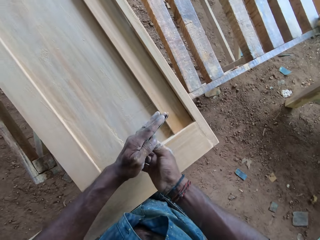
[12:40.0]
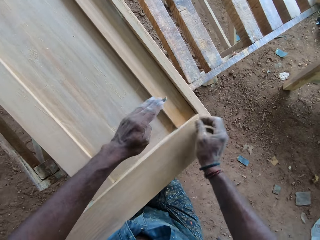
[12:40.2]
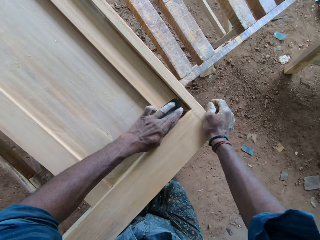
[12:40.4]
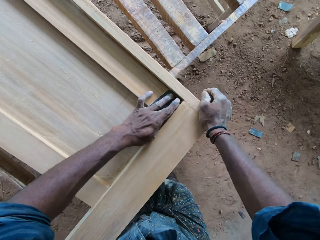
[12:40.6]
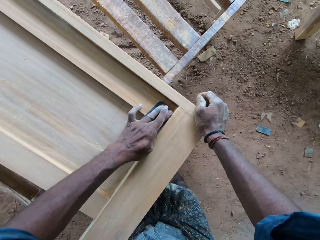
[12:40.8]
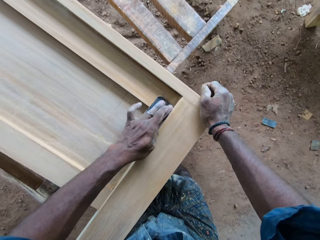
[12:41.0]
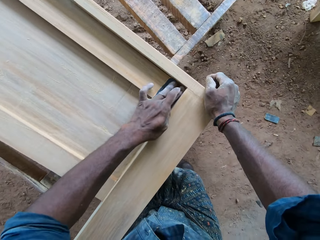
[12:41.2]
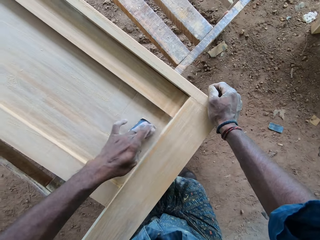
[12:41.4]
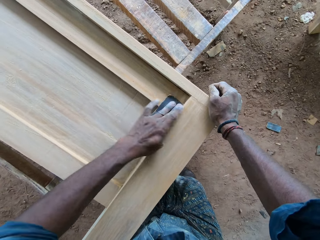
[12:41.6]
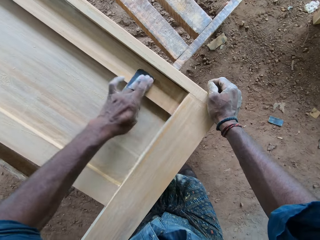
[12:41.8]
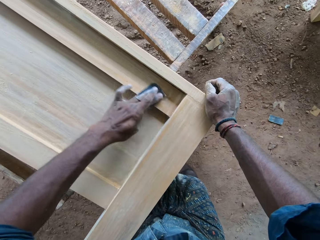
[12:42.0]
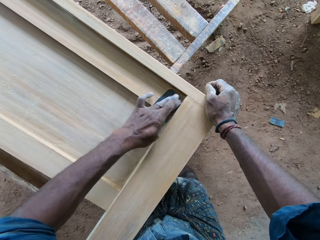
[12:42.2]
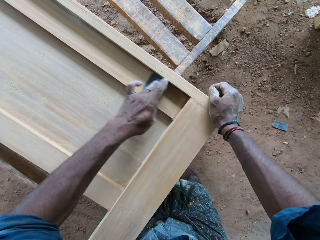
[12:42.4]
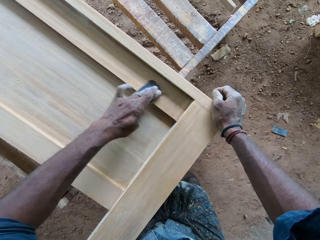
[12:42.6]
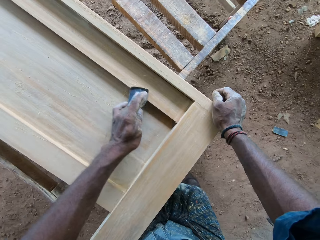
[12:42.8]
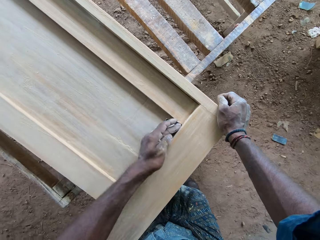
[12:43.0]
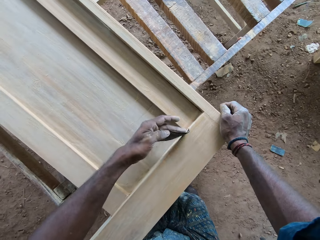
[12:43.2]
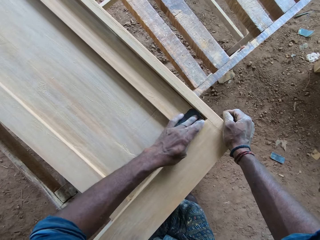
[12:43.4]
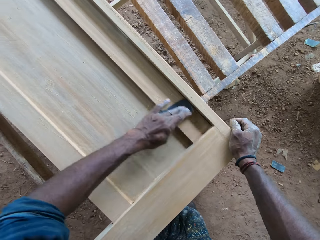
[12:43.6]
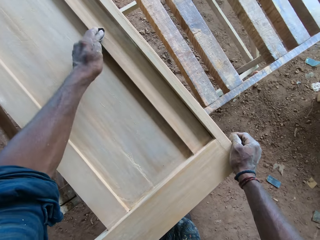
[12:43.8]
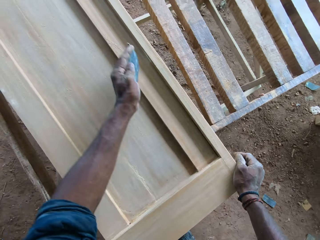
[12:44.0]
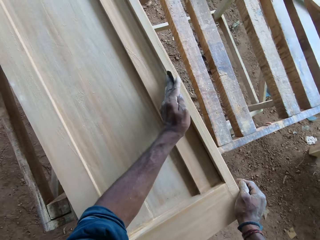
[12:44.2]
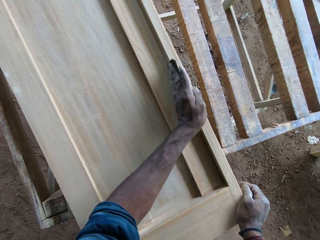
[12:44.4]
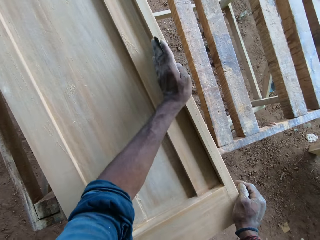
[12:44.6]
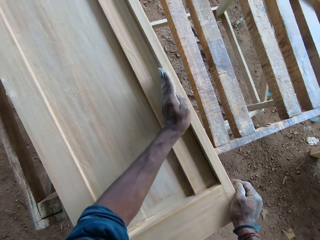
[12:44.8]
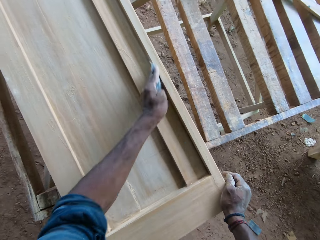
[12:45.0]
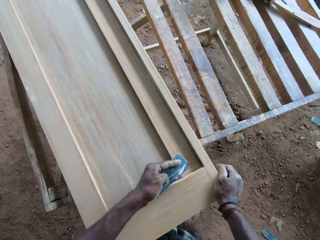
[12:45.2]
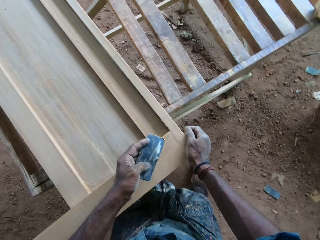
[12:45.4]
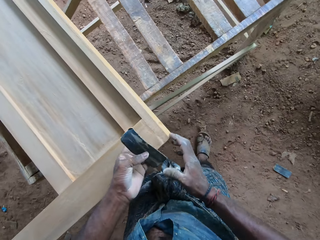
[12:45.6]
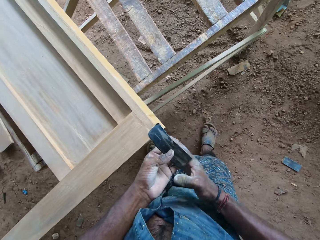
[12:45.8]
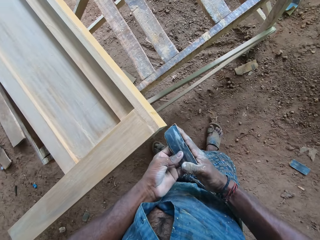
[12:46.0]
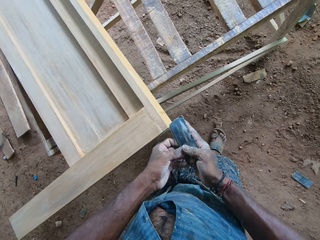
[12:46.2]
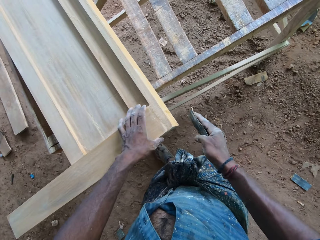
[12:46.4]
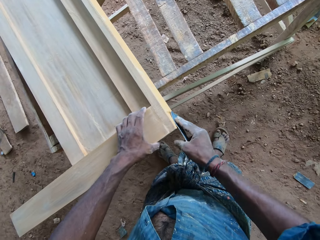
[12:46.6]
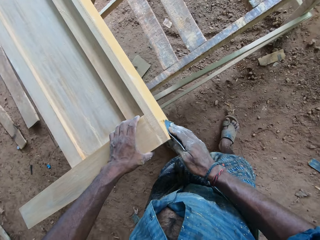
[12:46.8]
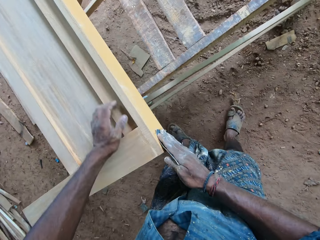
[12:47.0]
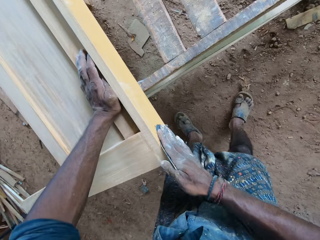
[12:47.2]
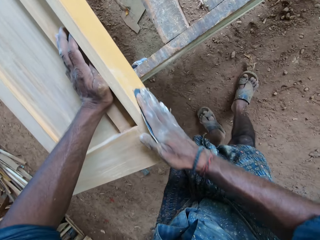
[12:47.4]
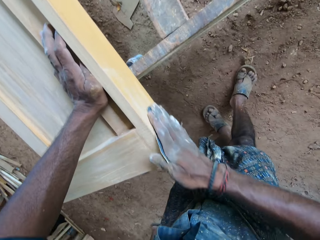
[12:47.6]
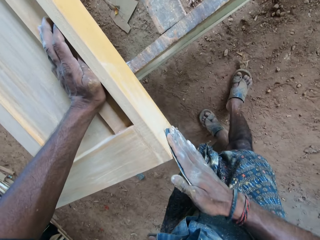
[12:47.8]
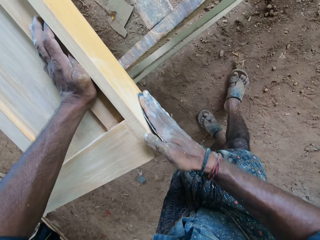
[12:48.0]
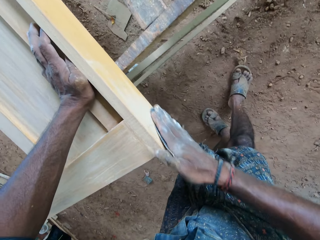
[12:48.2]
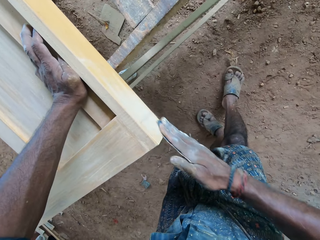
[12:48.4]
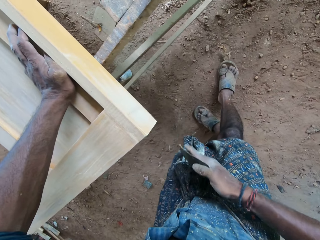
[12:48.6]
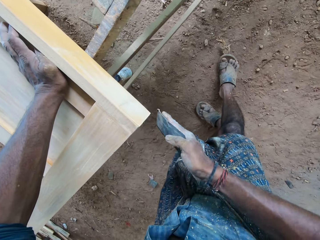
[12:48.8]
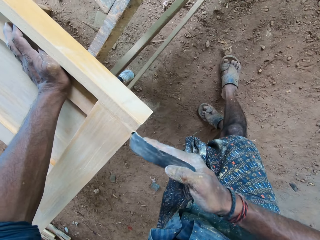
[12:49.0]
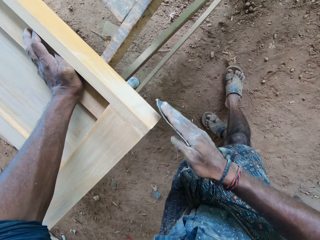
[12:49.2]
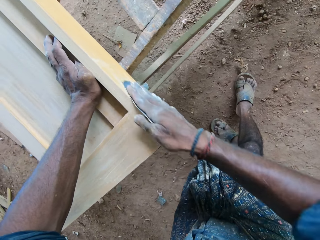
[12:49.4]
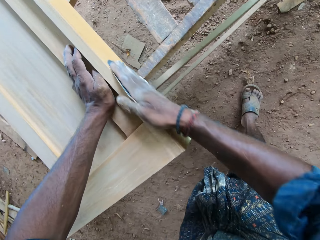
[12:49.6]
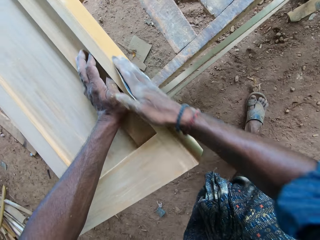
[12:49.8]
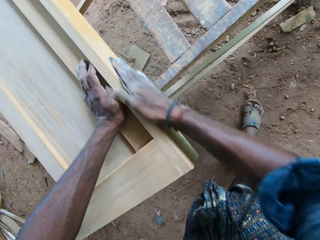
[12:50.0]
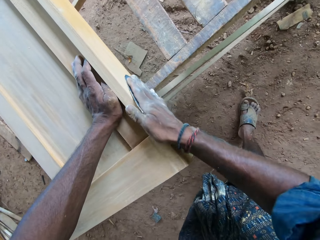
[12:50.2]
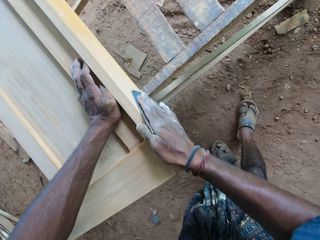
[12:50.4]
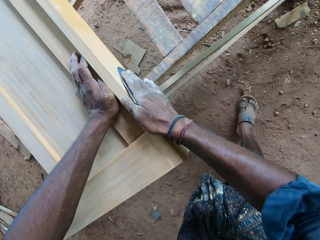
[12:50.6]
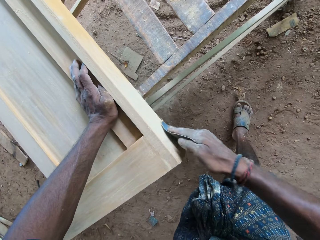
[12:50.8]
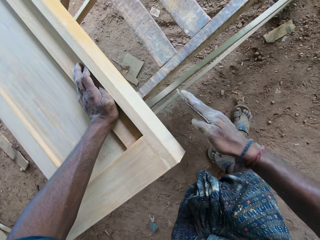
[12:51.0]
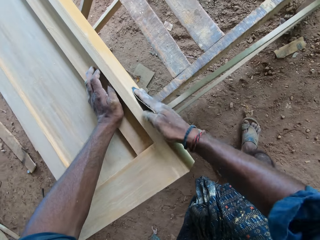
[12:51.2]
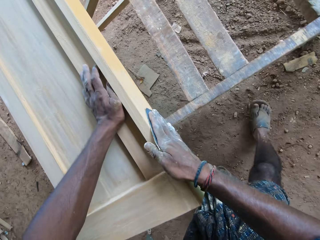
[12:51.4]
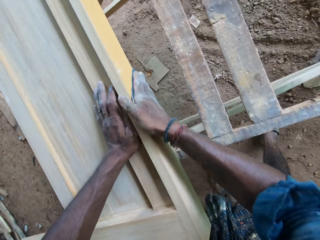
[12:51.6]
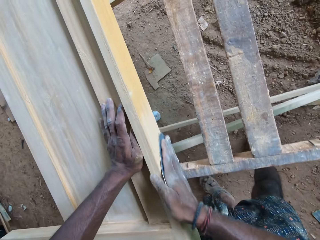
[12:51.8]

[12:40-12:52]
The camera wearer holds the sandpaper with his left hand. He scrubs the furniture with the sandpaper with his left hand. He holds the sandpaper with his right hand. He scrubs the furniture with the sandpaper with his right hand.

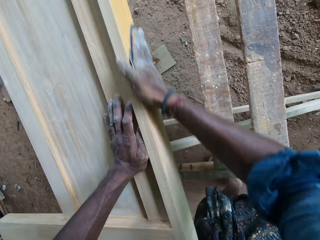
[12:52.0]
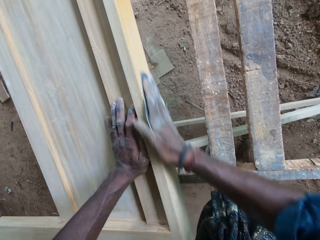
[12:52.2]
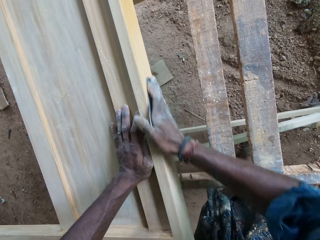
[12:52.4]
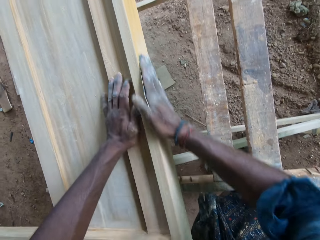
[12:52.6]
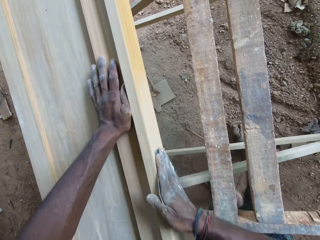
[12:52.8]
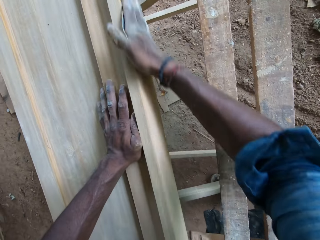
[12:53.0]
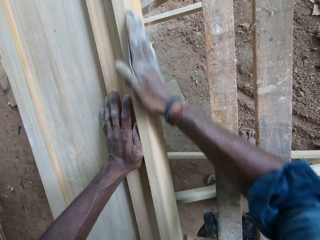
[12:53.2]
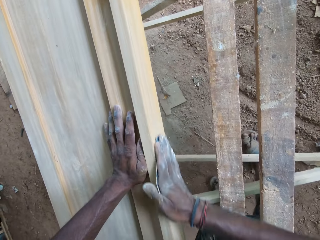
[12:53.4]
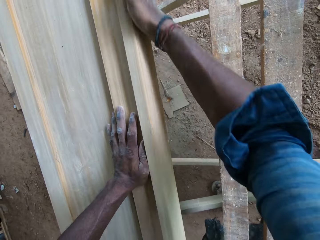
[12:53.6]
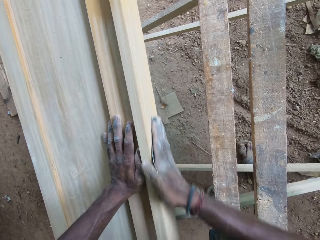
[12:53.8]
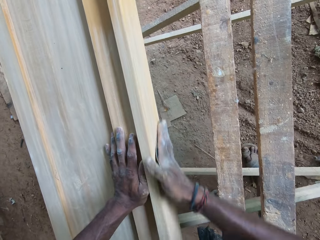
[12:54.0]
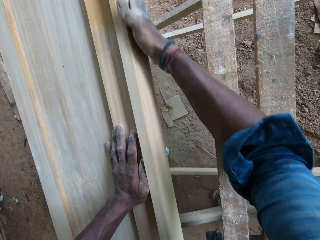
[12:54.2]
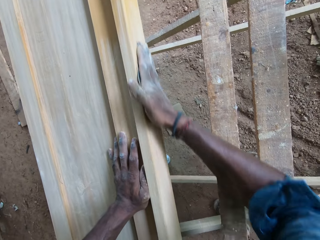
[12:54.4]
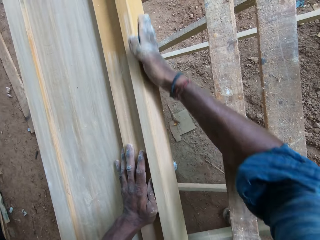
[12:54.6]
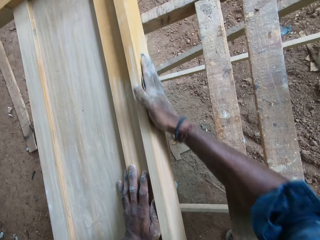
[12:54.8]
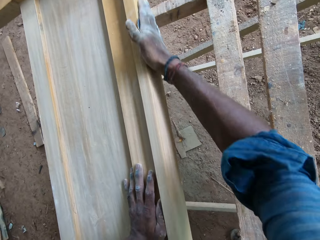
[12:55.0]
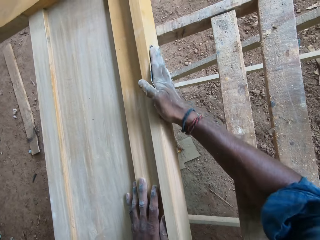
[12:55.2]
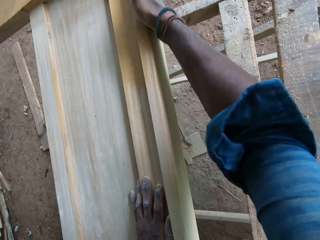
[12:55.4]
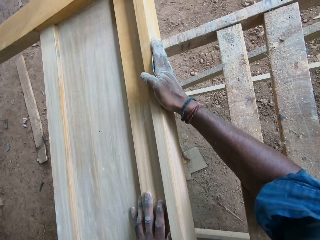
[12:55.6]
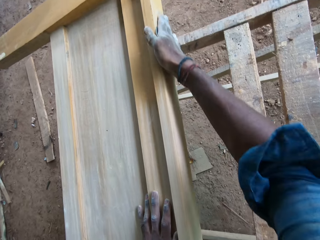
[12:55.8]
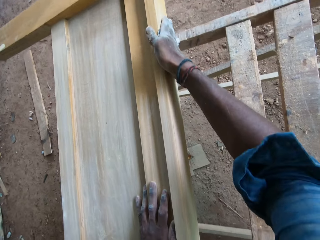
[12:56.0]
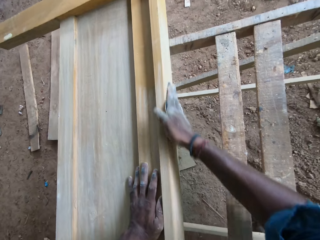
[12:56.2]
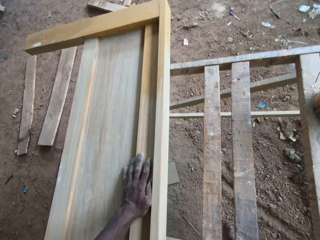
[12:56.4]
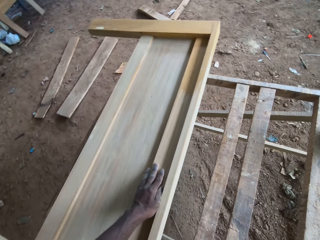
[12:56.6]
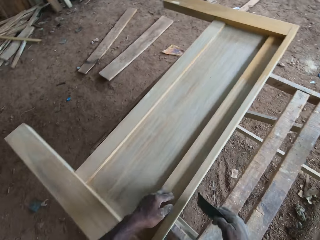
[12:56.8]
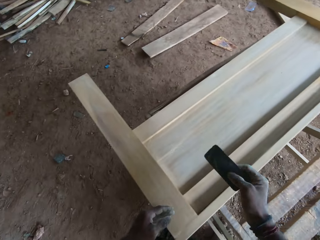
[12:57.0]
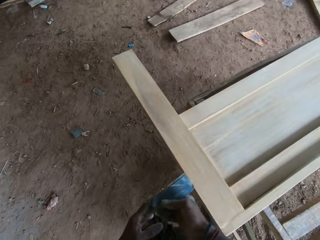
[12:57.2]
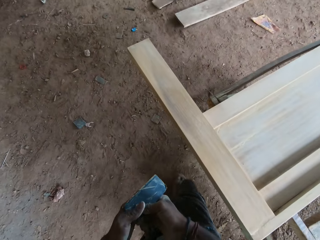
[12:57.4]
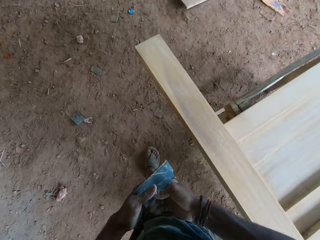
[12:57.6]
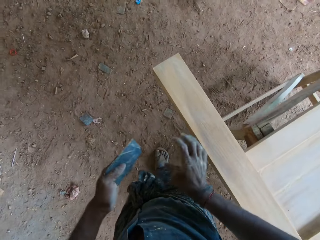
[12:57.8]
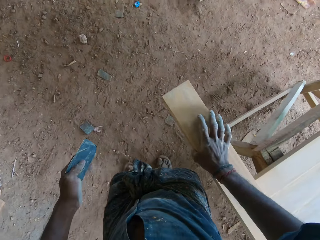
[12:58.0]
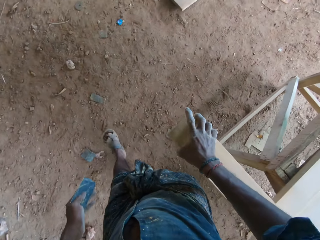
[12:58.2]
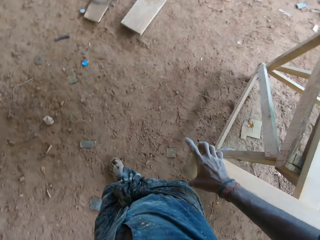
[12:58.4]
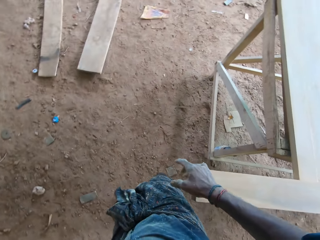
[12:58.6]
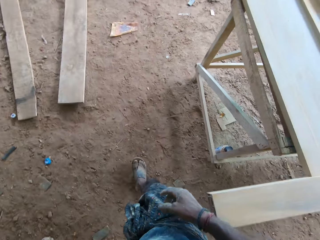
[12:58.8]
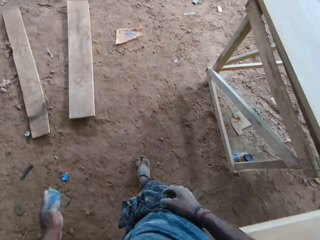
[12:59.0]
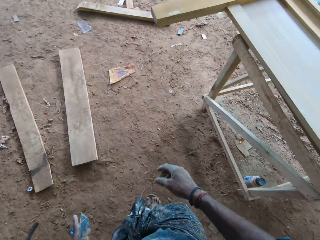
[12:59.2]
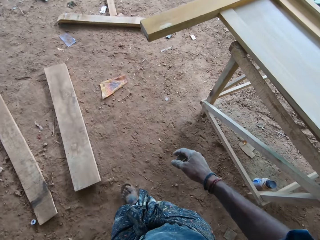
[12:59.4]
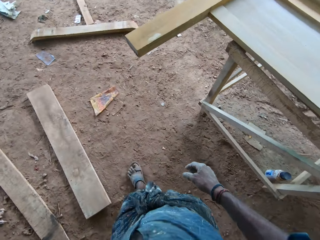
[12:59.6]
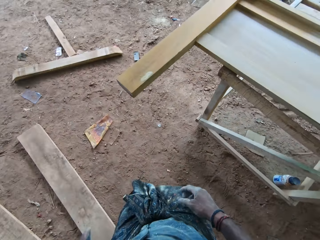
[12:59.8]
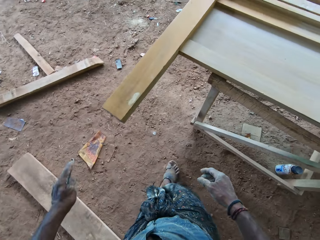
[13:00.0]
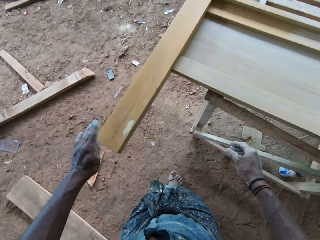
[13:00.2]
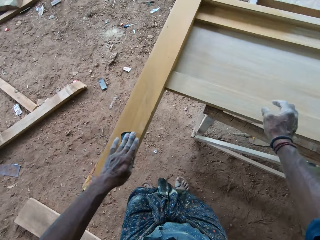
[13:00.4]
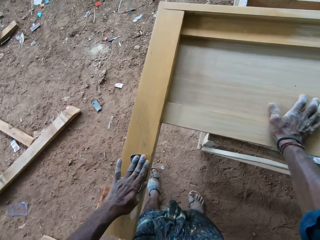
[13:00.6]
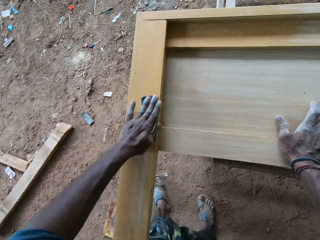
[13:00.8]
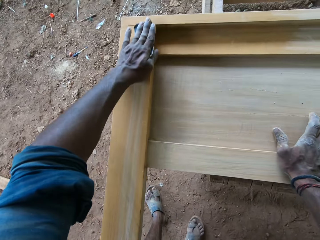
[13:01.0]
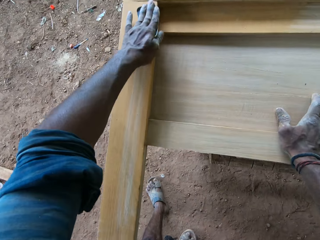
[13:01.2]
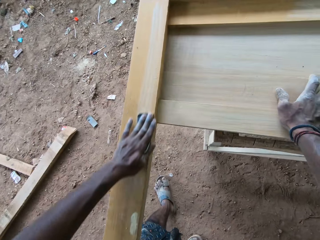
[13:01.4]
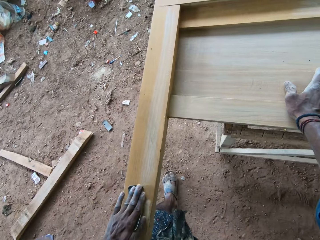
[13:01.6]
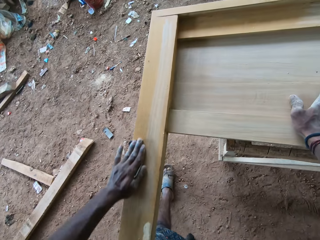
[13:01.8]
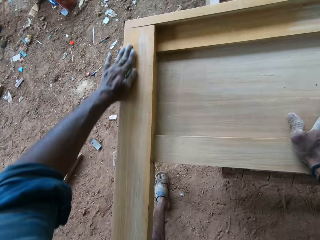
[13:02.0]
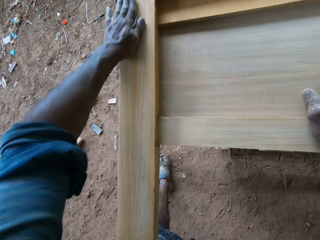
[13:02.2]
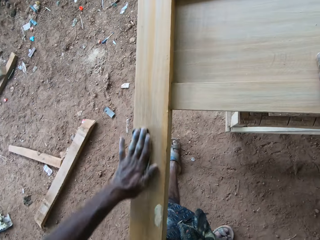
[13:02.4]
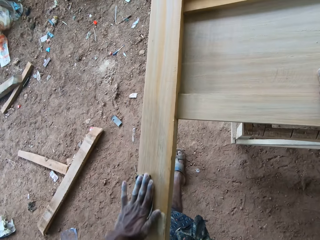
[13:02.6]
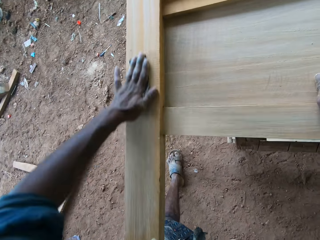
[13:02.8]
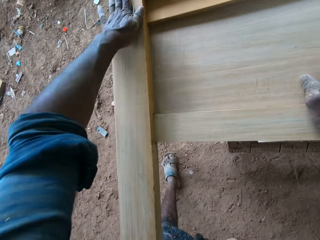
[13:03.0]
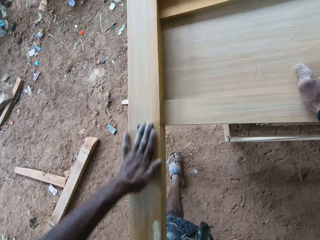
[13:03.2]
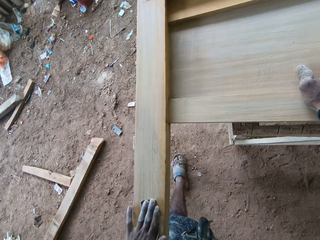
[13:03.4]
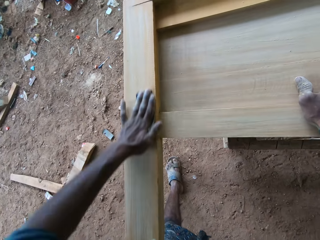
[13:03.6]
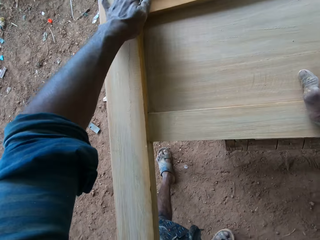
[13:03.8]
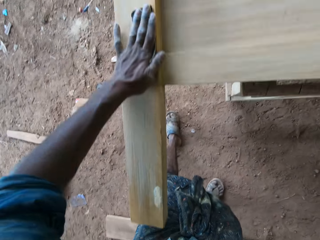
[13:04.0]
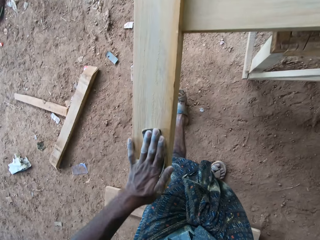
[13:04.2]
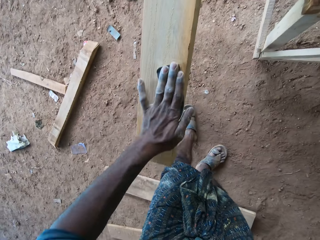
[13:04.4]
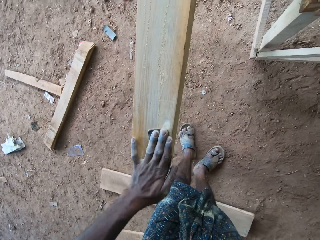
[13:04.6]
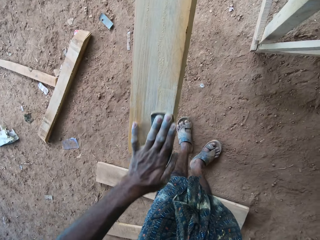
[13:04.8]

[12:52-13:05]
The camera wearer holds the sandpaper with his left hand. He walks on the ground. He touches the furniture with his right hand. He touches the furniture with both hands. He scrubs the furniture with the sandpaper with his left hand.
